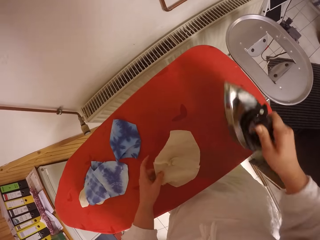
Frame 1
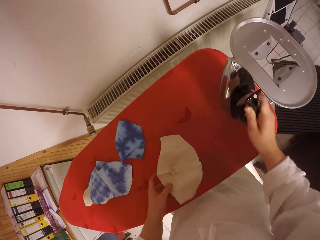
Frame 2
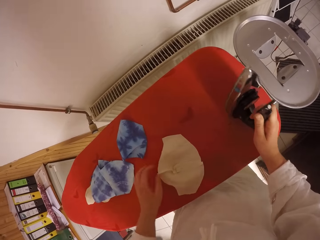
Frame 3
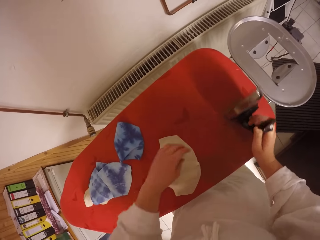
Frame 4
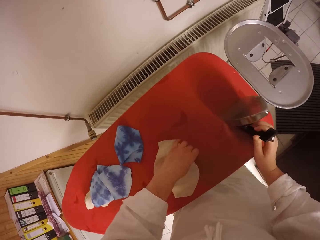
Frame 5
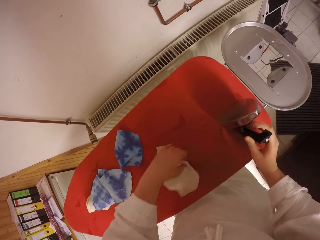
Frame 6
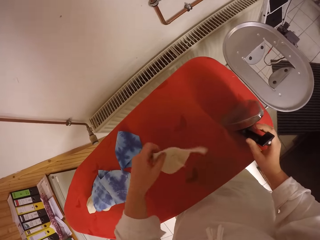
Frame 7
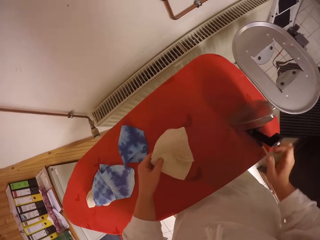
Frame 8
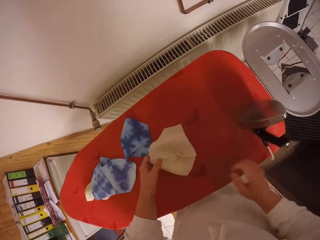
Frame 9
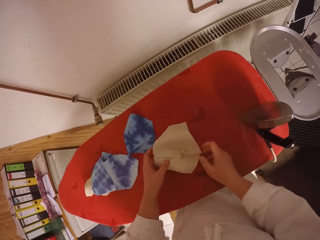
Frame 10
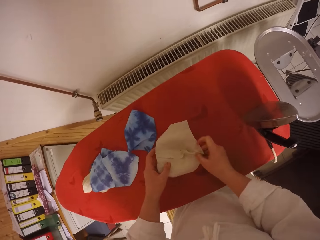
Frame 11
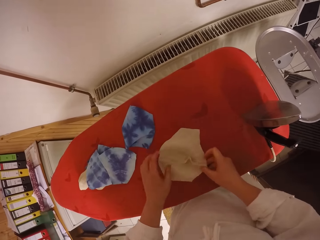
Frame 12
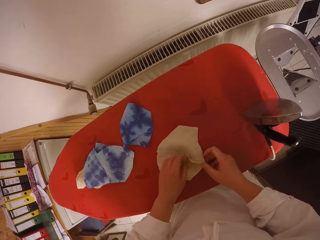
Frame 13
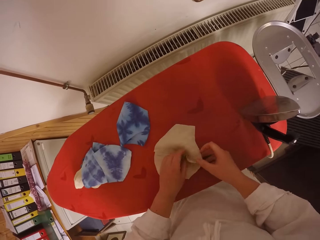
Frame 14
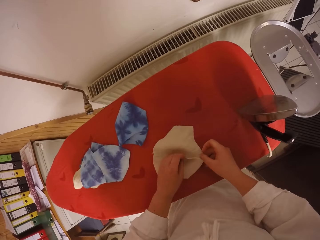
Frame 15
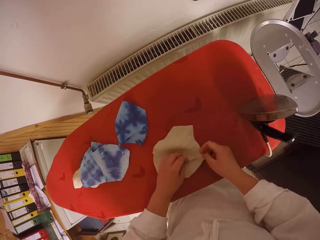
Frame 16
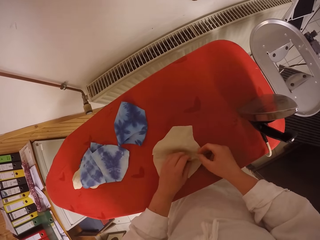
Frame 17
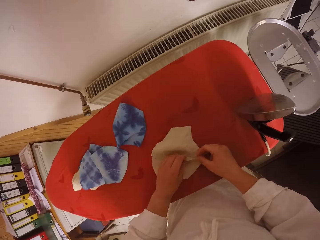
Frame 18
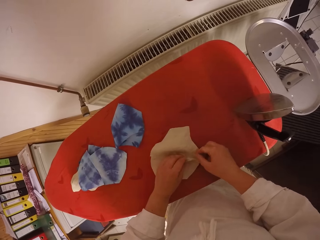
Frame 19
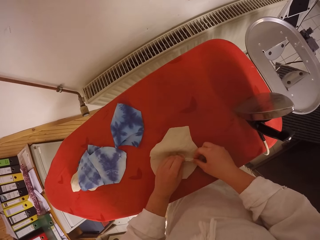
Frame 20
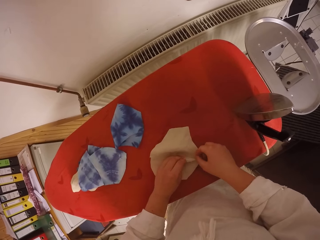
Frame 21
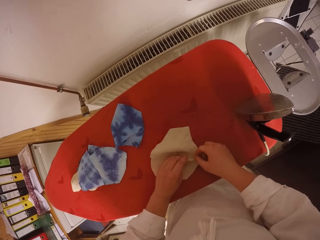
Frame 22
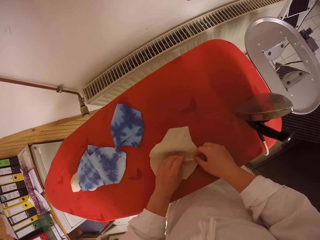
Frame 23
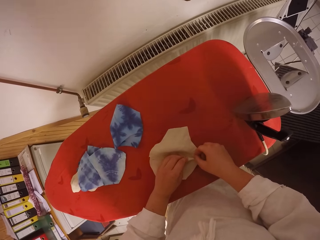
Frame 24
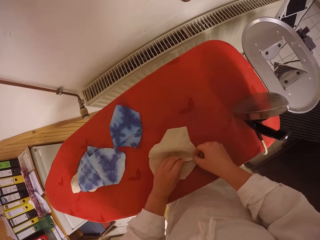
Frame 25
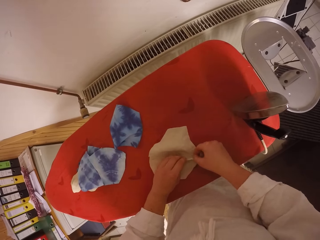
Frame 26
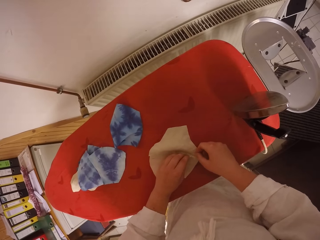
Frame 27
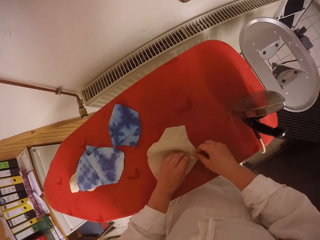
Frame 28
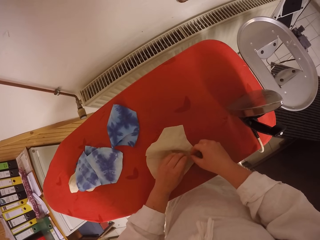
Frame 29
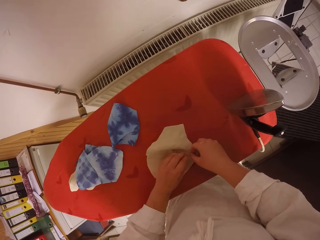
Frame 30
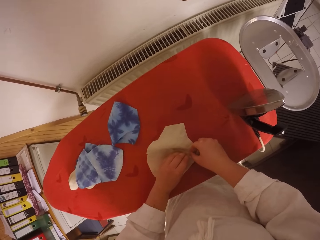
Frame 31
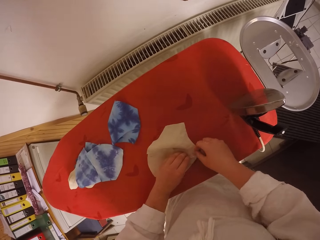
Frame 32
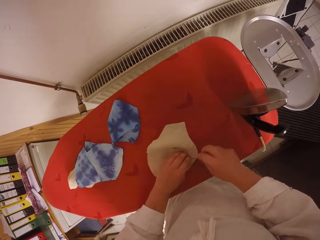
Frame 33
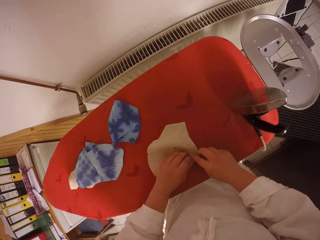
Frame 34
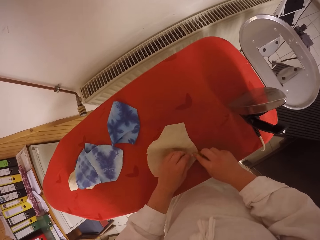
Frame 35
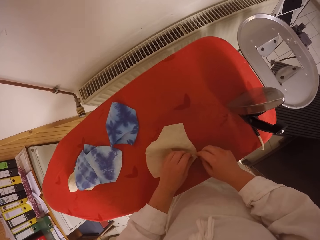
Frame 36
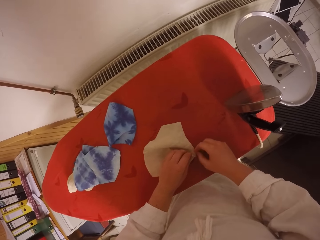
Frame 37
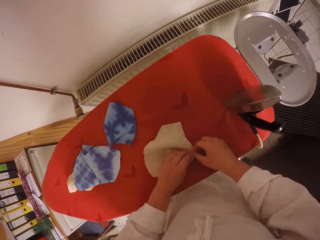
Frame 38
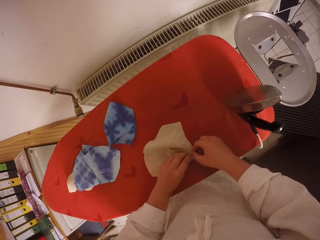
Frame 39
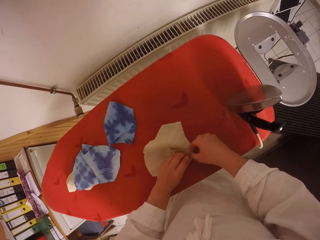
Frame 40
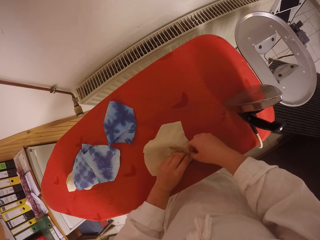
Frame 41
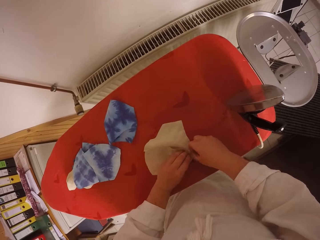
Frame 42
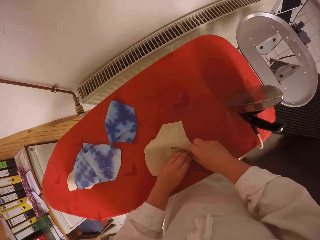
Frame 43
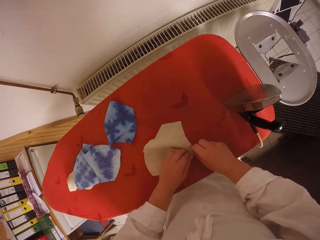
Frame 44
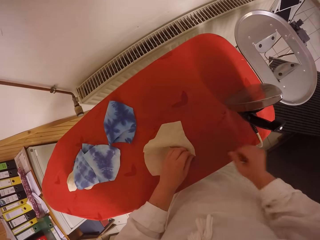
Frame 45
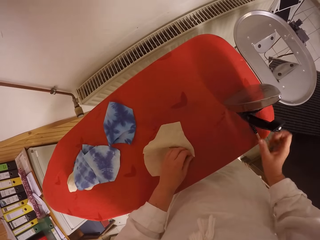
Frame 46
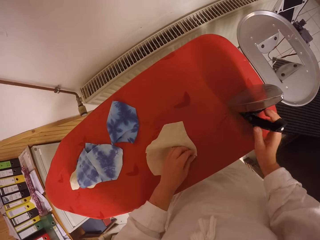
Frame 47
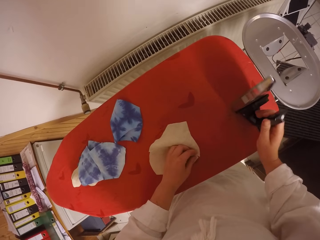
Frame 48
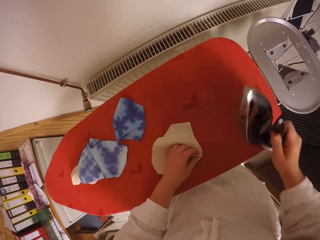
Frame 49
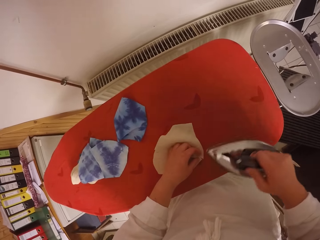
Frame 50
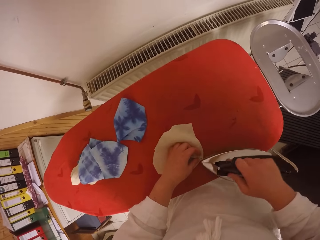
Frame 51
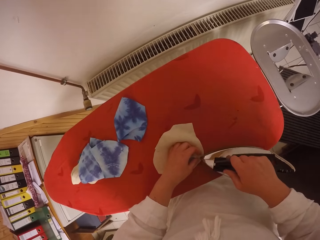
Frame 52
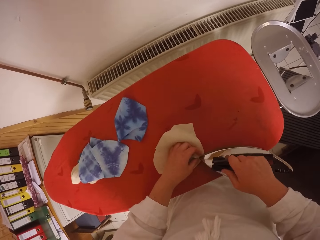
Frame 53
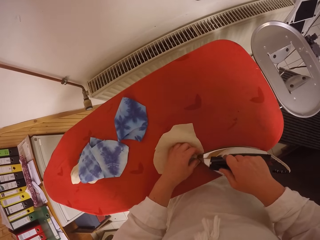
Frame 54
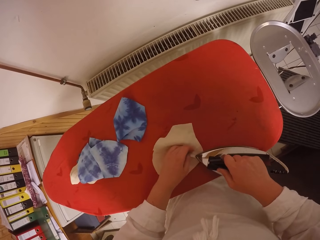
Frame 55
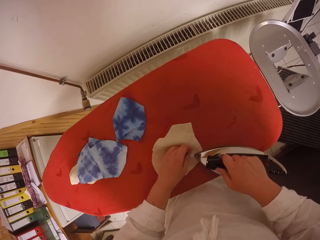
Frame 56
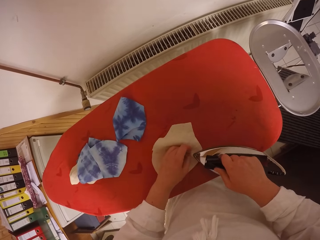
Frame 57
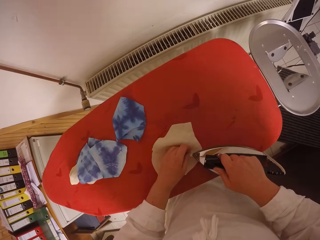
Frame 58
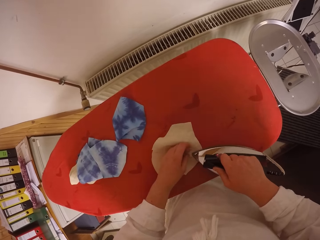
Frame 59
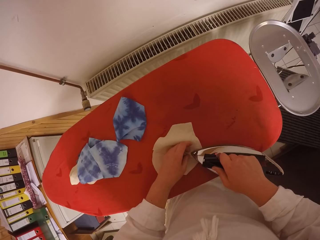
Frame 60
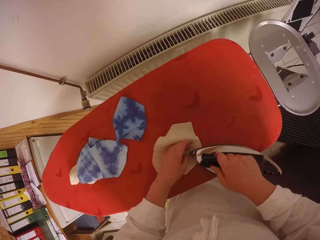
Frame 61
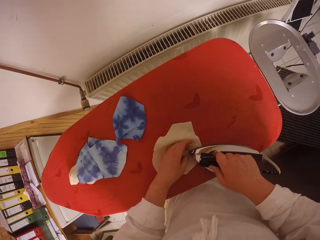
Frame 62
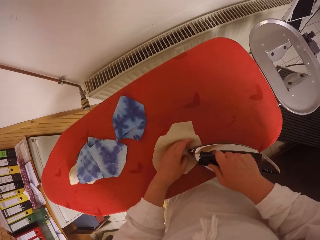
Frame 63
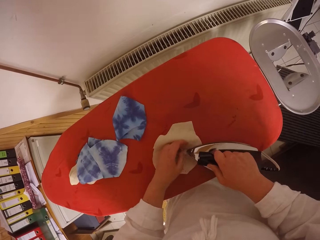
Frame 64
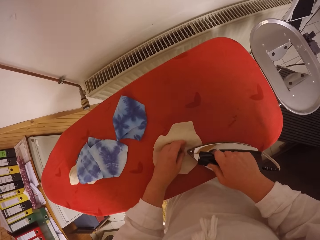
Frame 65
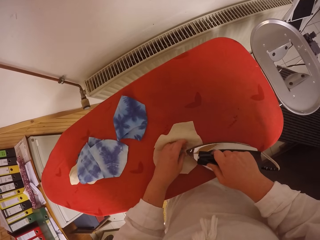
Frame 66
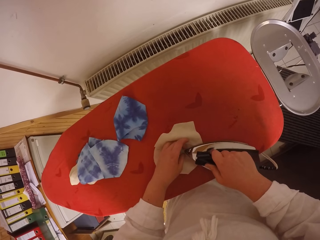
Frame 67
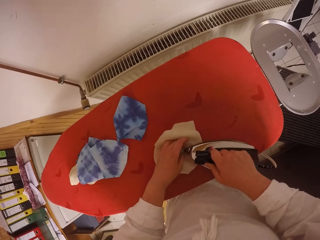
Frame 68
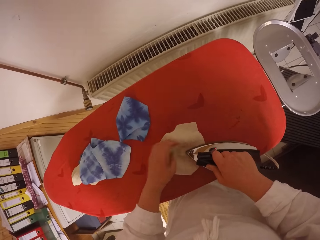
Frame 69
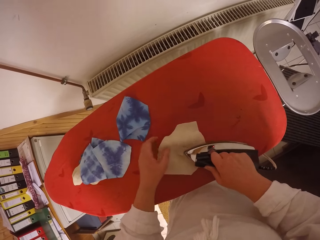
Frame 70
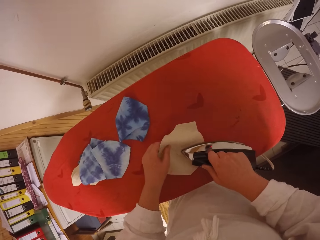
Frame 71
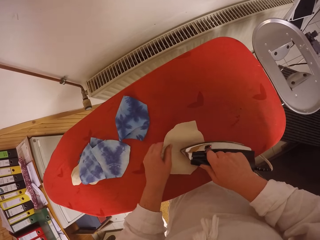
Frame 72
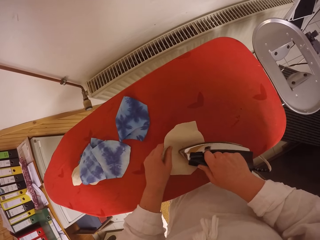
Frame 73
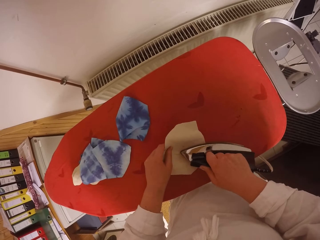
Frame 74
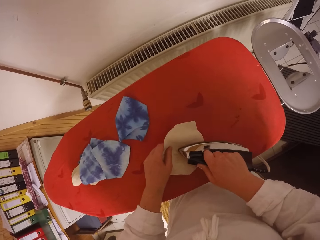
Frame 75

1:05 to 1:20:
The camera wearer drops the electric iron from the ironing table with her right hand. She picks the fabric. She adjusts the fabric with both hands. She straightens the fabric with both hands. She picks the electric iron from the ironing table with her right hand. She irons the fabric with the electric iron on her right hand.

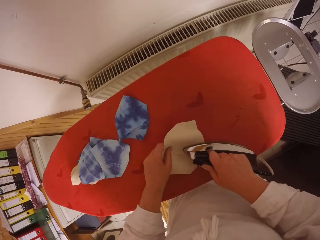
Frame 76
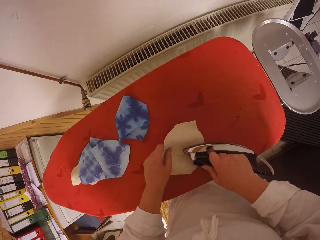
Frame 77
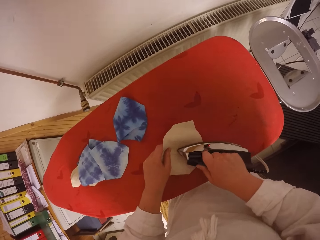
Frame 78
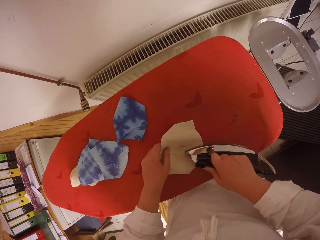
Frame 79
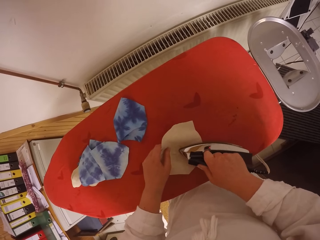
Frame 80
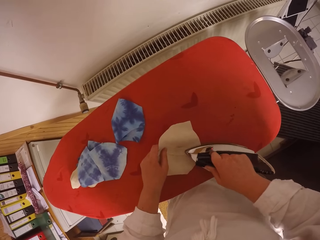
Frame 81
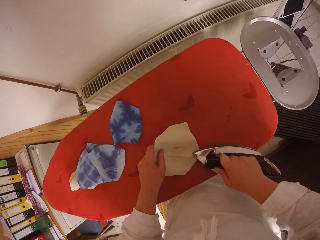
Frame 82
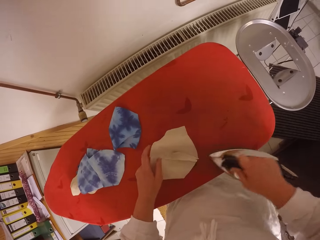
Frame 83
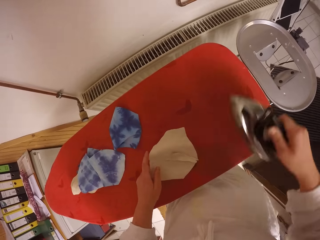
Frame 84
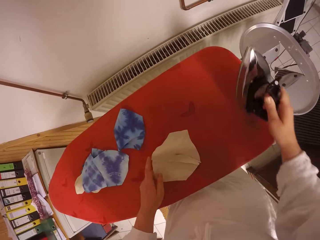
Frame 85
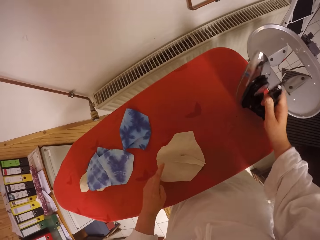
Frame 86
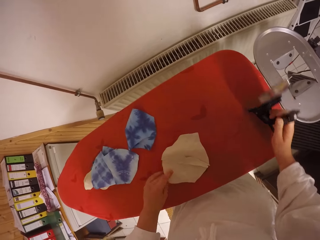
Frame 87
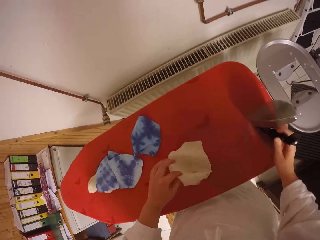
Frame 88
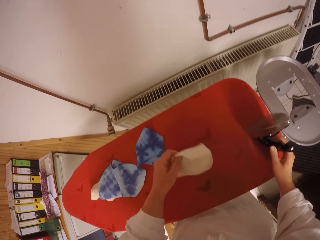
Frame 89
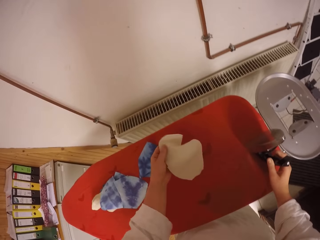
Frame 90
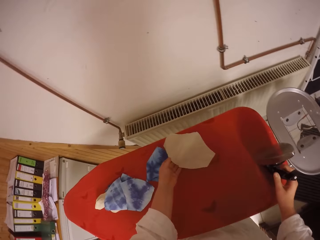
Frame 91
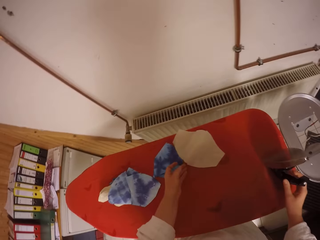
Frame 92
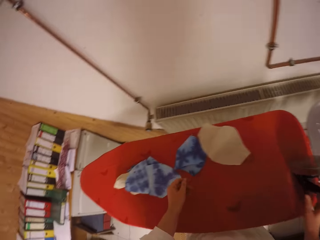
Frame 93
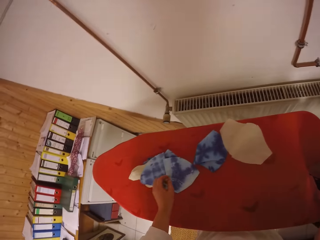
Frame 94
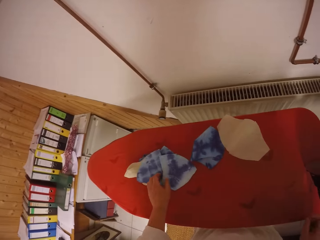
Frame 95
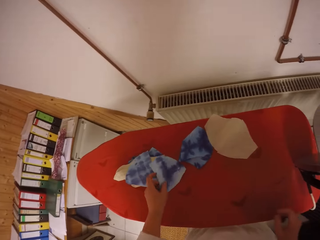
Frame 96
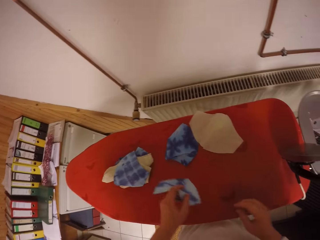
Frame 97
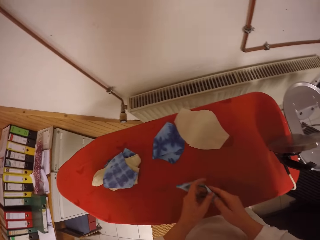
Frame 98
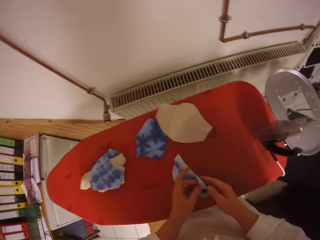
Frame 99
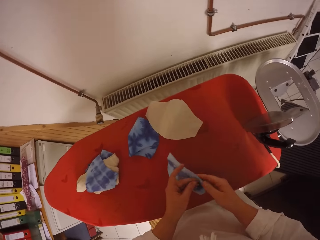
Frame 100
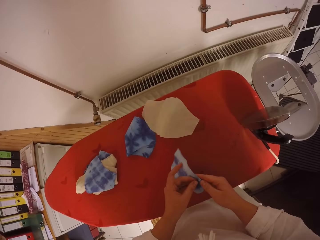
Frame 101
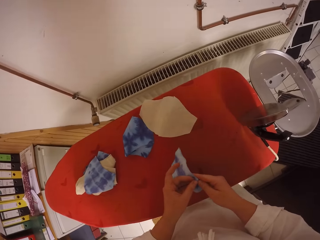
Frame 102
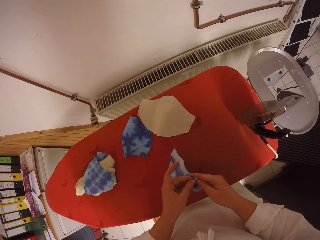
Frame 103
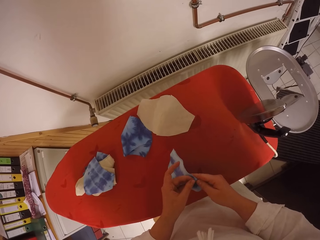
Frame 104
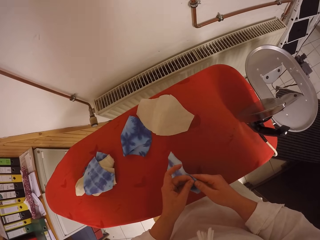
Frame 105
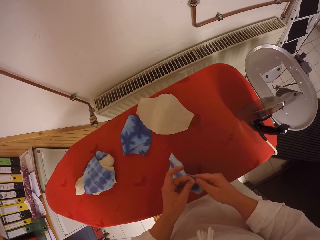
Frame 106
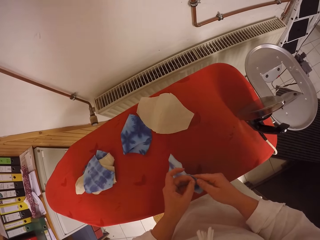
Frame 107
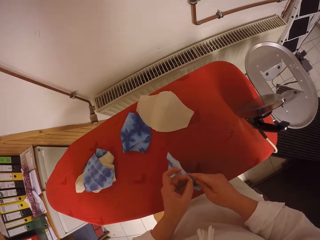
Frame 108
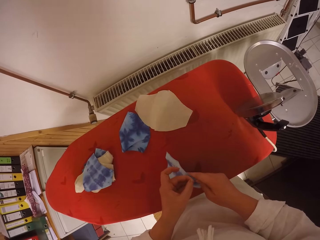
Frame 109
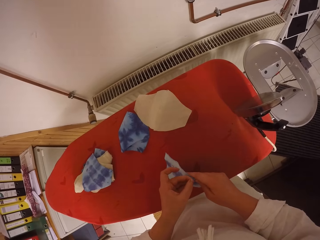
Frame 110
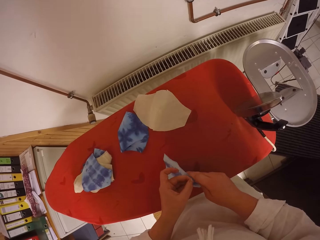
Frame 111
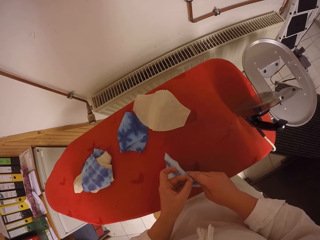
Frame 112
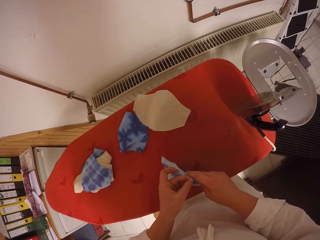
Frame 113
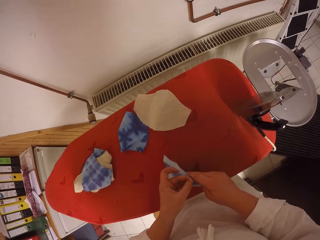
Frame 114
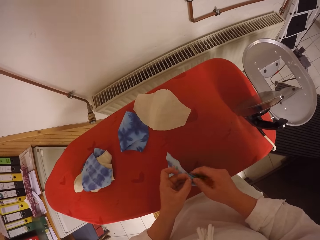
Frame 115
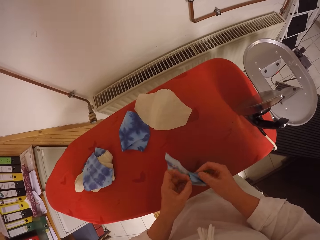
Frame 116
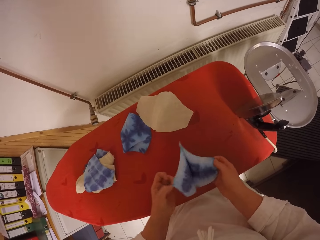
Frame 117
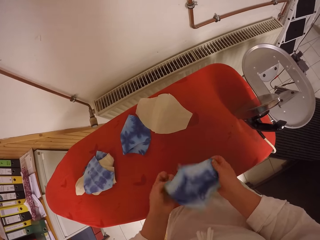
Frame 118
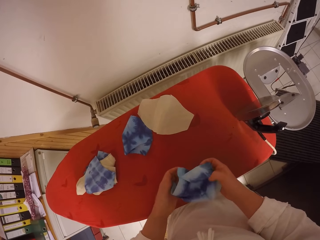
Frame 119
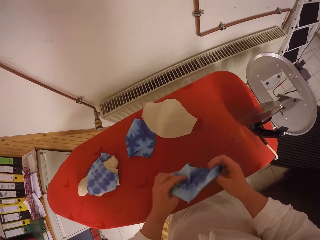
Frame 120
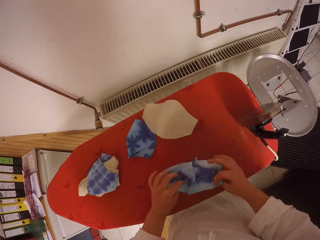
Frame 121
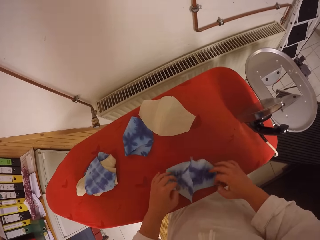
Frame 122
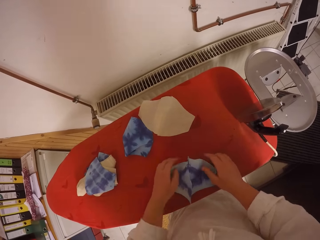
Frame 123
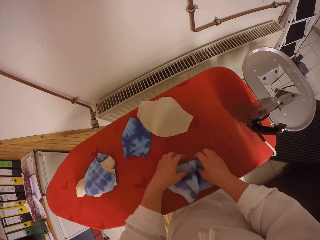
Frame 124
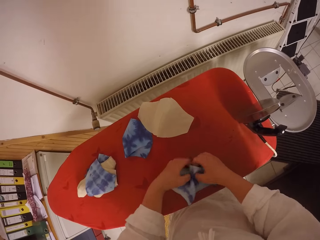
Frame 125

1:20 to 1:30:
The camera wearer drops the electric iron from the ironing table with her right hand. She picks the fabric from the ironing table with her left hand. She drops the fabric on the ironing table with her left hand. She picks the fabric from the ironing table with her left hand. She opens the fabric with both hands. She adjusts the fabric with both hands onto the ironing table. She puts the fabric on the table.
